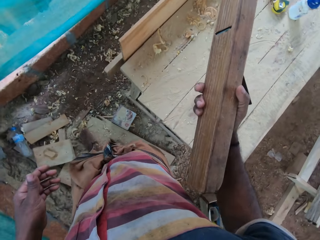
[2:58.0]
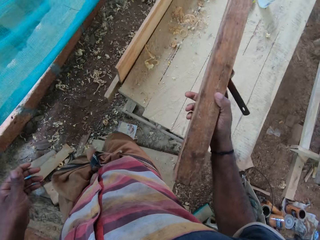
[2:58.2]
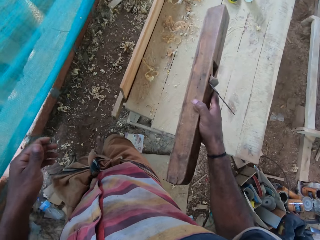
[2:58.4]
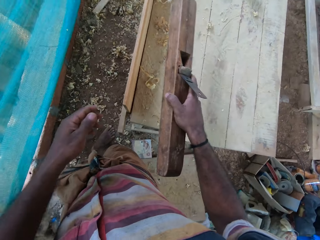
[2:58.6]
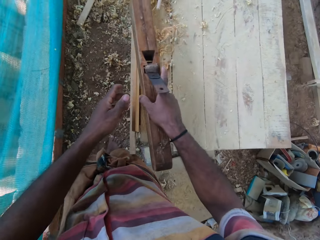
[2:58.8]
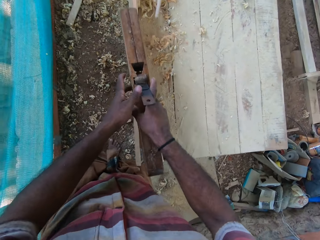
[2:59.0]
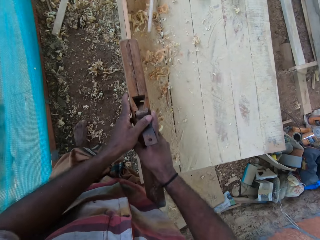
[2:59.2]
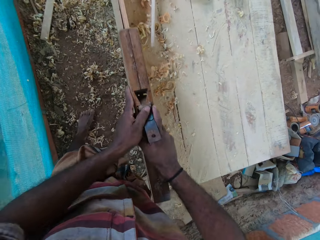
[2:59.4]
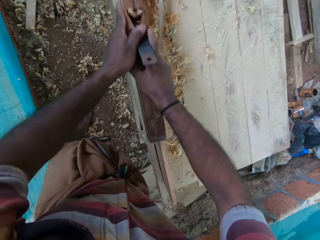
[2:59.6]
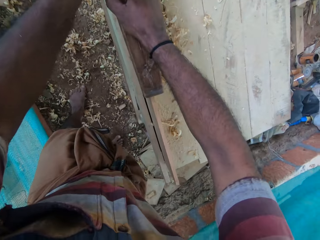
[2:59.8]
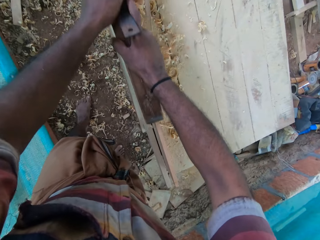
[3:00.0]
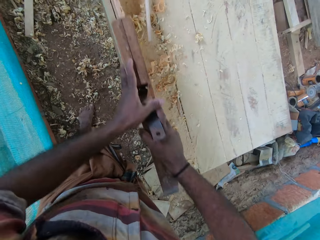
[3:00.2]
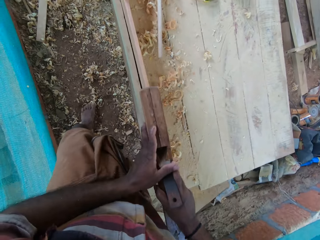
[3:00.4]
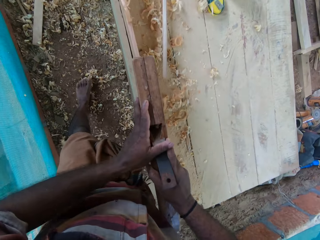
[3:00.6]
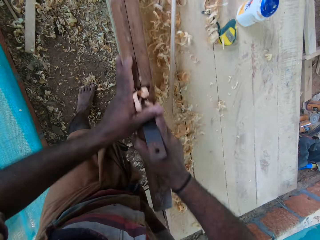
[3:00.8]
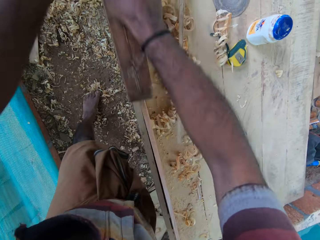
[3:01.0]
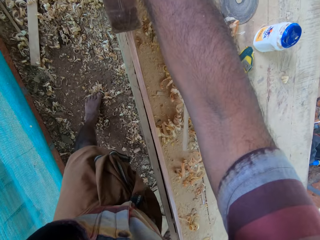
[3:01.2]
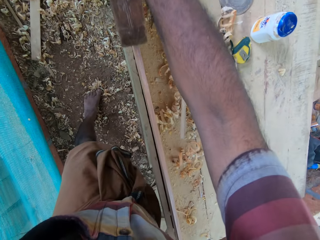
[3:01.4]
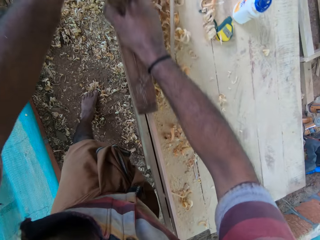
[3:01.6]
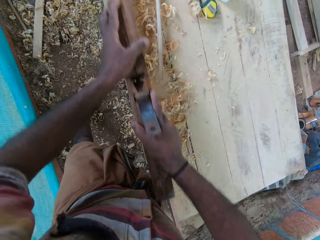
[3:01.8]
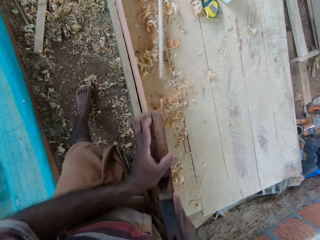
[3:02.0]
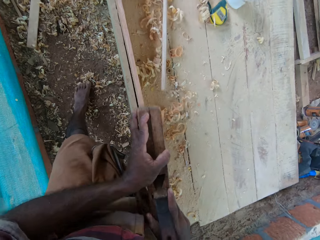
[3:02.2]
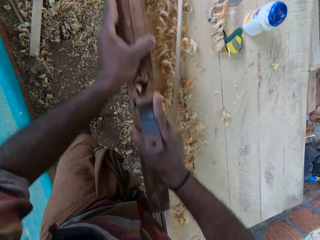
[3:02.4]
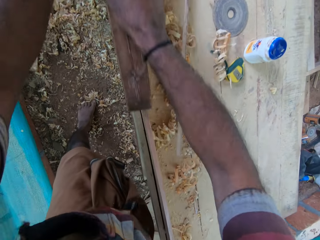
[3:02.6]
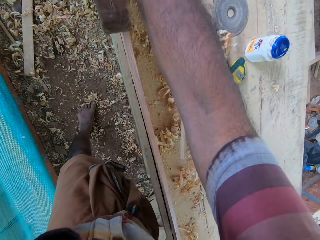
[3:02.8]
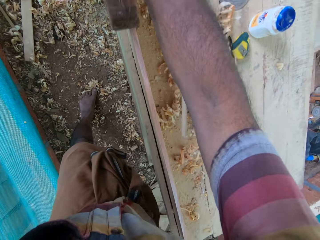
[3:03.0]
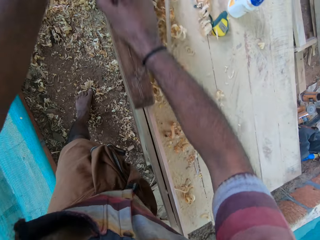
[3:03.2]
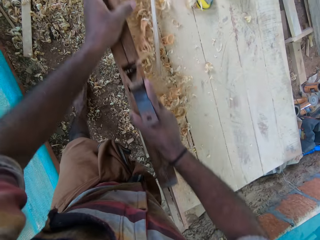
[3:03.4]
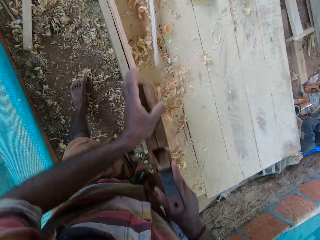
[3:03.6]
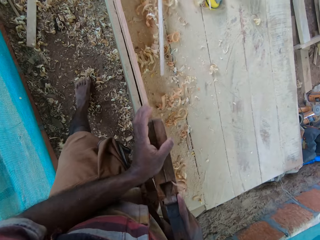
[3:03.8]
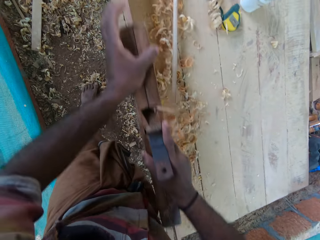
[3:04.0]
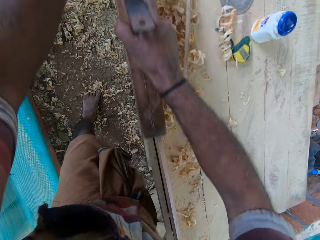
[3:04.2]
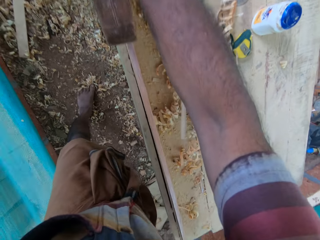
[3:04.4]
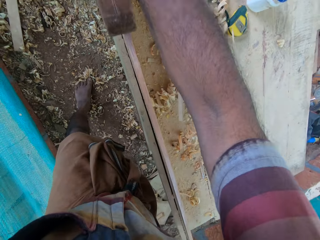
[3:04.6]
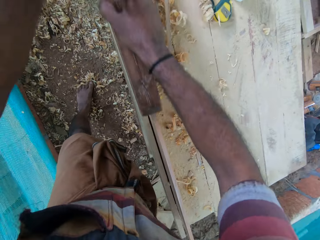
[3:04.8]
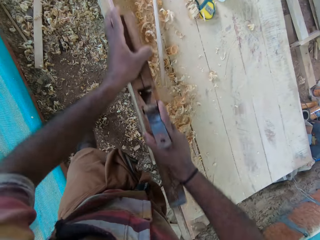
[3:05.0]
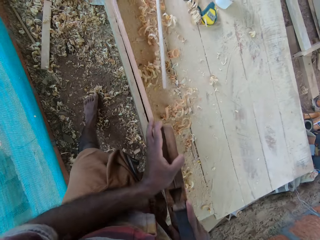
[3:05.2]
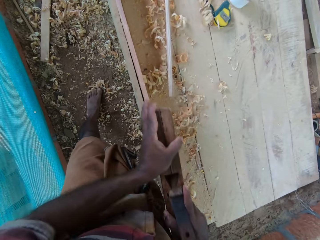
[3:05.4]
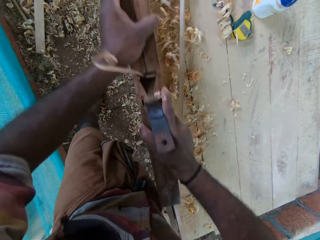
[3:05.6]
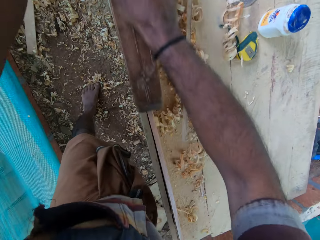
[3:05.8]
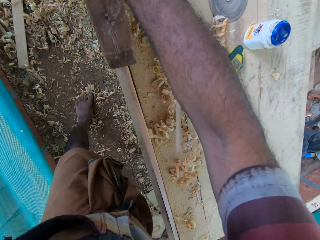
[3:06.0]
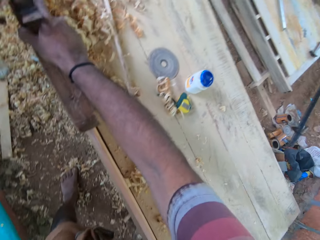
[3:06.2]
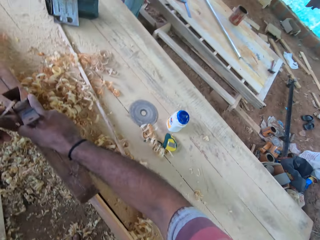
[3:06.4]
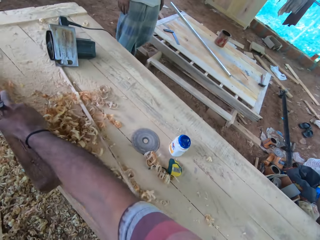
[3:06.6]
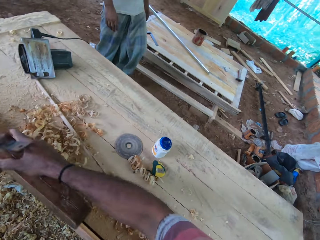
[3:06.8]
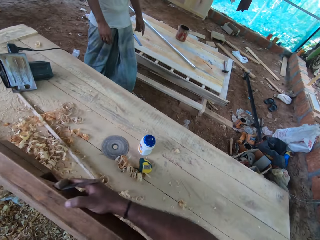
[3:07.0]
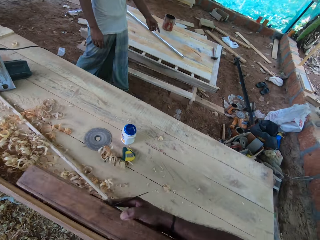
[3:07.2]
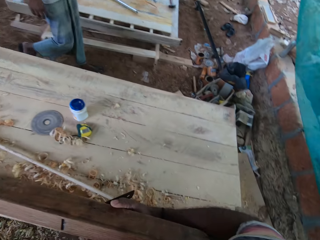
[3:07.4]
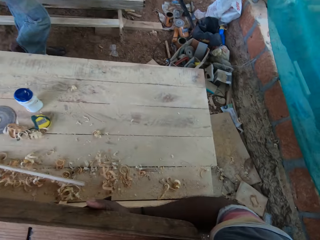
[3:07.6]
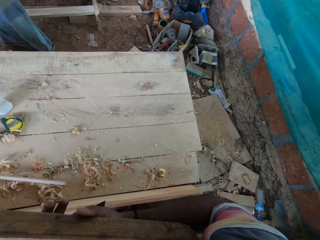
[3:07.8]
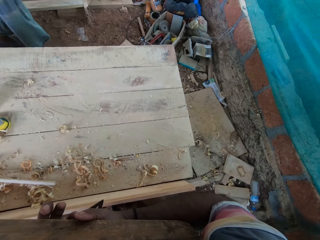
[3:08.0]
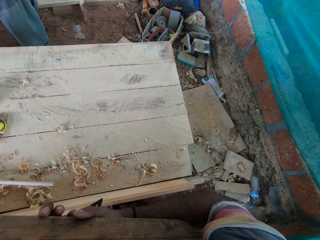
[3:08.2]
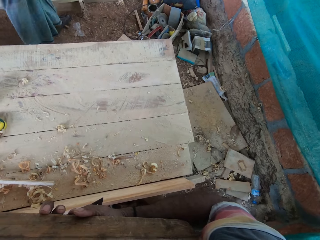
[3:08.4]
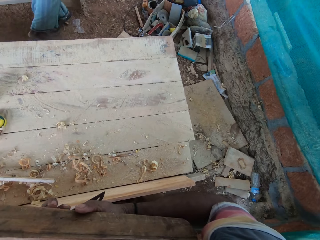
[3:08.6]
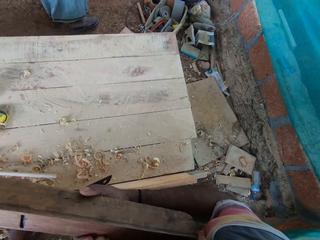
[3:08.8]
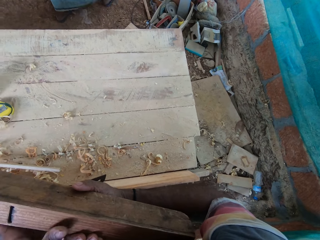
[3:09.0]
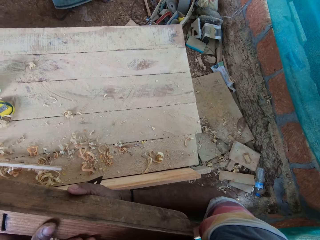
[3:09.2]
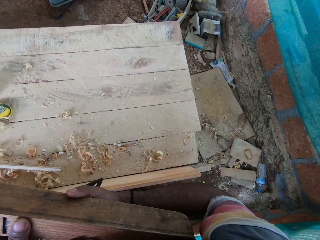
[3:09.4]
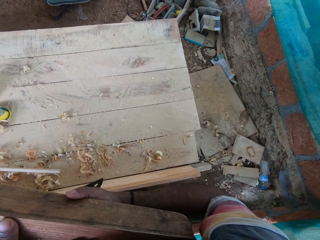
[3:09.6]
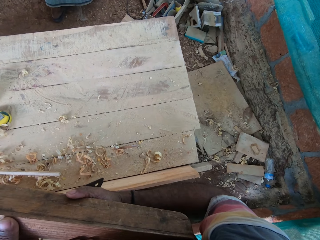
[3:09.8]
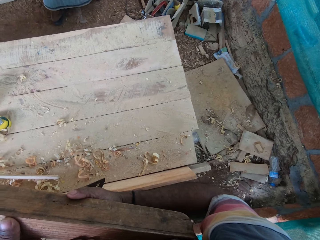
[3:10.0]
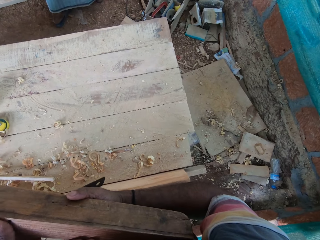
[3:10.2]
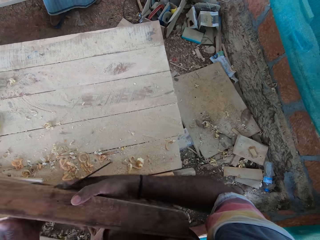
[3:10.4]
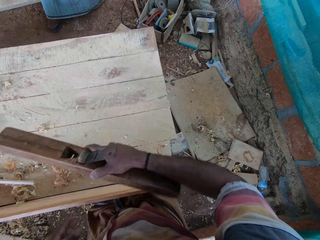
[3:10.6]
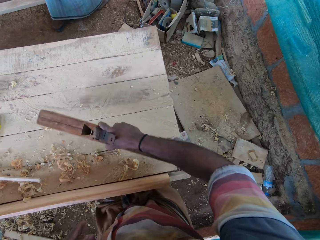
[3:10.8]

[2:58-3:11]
The camera wearer walks around the area. They smoothen the wood with a smoothing plane or wood plane. A man walks at the compound. The camera wearer holds the wood plane. The man interacts with the camera wearer. The camera wearer touches the wood plane with the left hand and adjusts the smoothing plane.

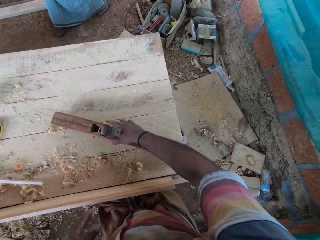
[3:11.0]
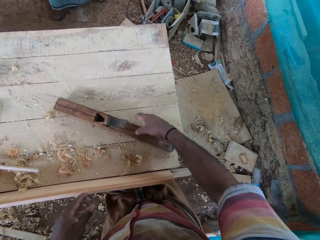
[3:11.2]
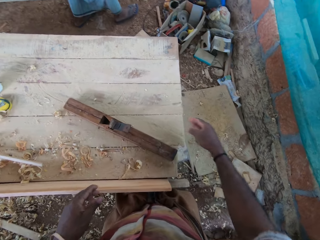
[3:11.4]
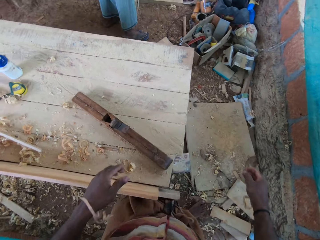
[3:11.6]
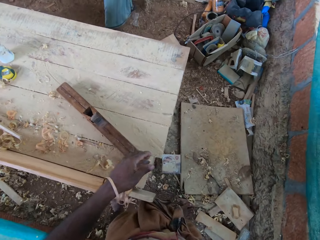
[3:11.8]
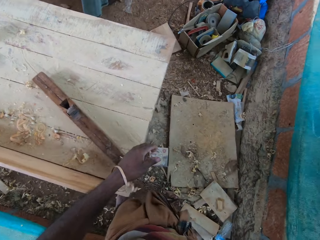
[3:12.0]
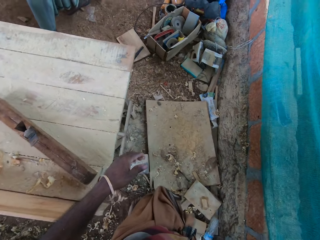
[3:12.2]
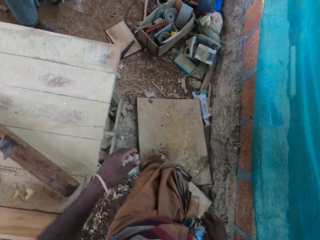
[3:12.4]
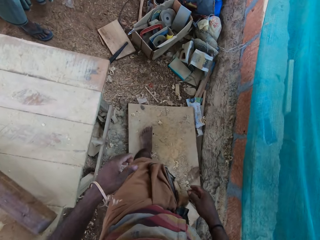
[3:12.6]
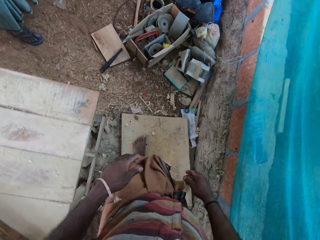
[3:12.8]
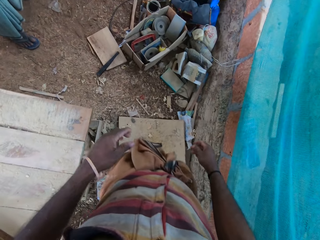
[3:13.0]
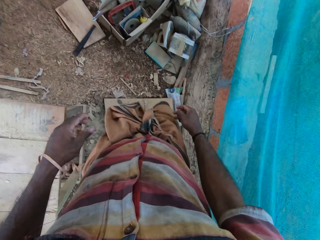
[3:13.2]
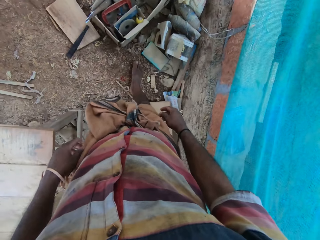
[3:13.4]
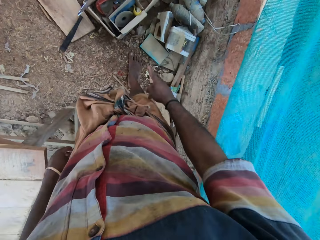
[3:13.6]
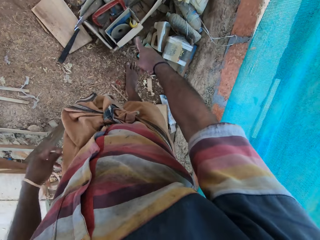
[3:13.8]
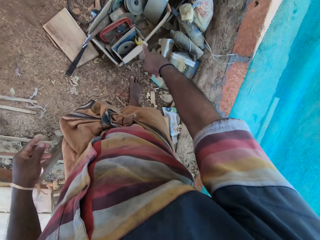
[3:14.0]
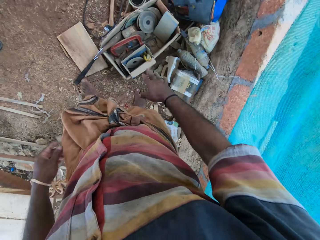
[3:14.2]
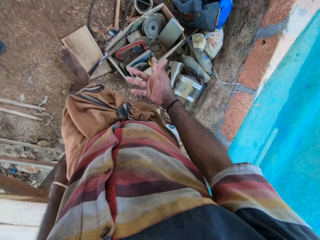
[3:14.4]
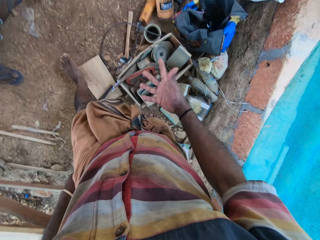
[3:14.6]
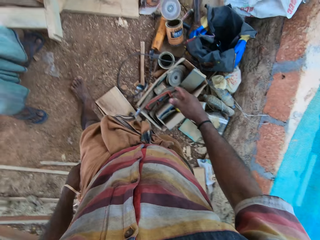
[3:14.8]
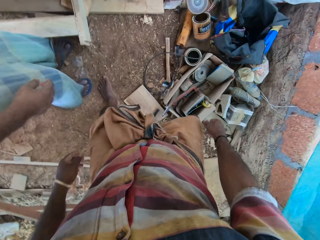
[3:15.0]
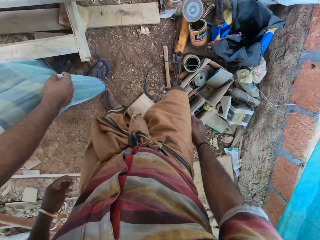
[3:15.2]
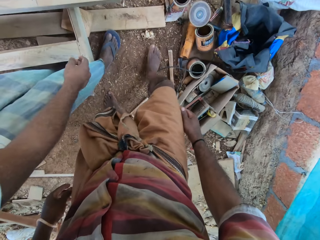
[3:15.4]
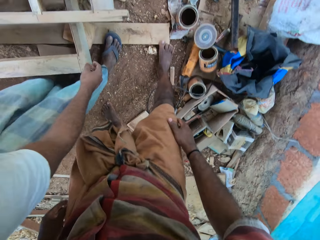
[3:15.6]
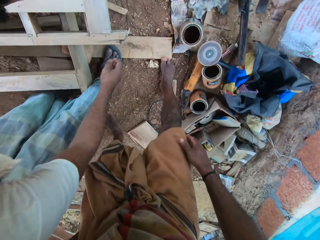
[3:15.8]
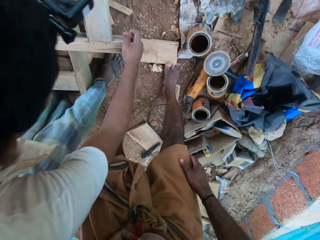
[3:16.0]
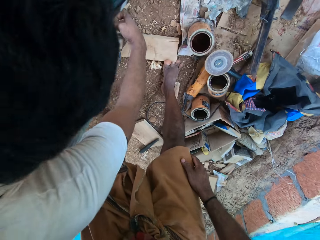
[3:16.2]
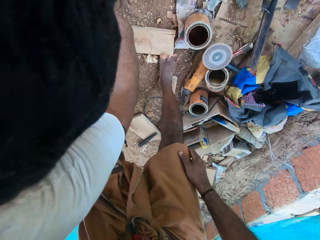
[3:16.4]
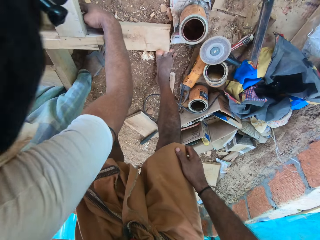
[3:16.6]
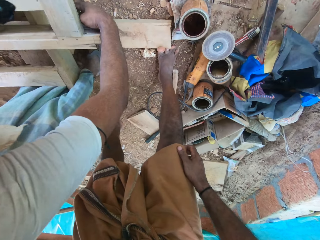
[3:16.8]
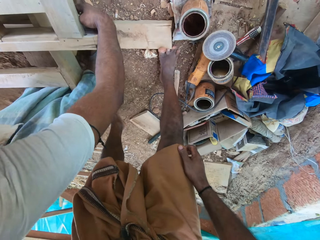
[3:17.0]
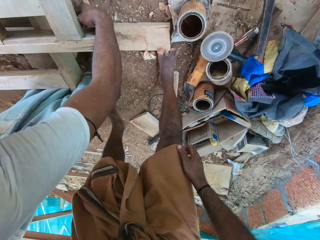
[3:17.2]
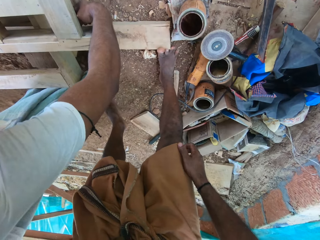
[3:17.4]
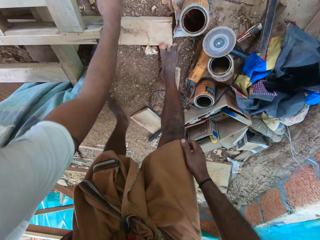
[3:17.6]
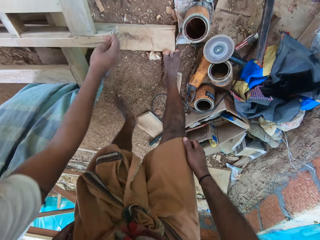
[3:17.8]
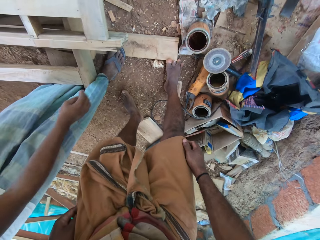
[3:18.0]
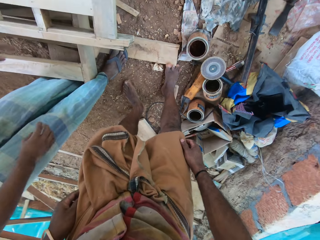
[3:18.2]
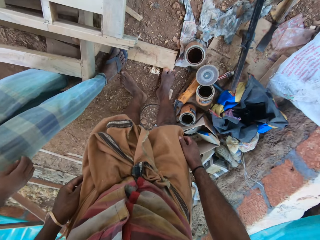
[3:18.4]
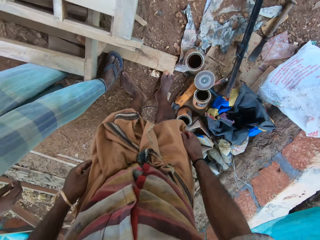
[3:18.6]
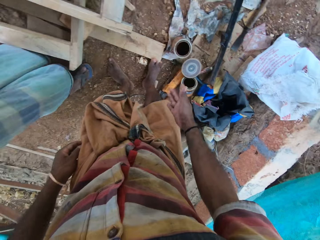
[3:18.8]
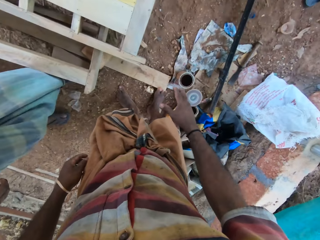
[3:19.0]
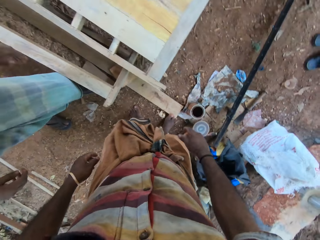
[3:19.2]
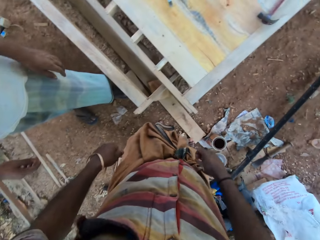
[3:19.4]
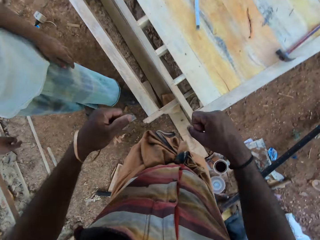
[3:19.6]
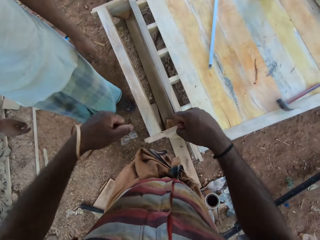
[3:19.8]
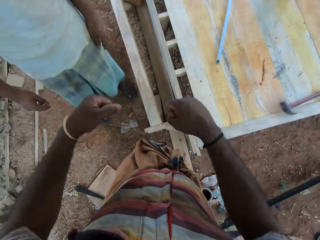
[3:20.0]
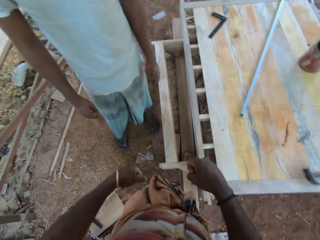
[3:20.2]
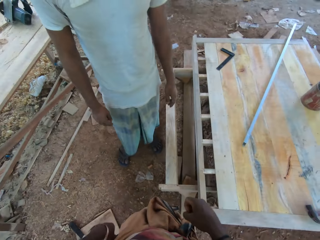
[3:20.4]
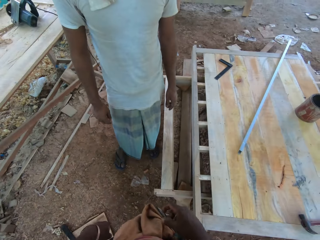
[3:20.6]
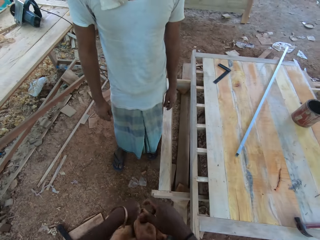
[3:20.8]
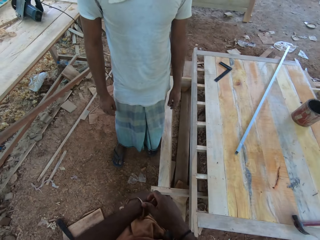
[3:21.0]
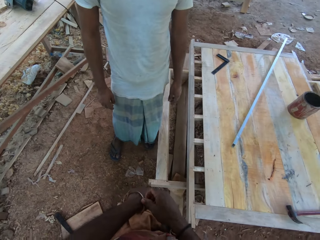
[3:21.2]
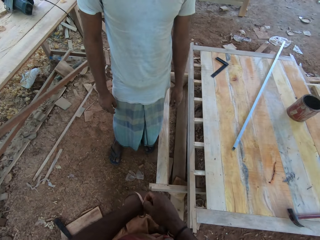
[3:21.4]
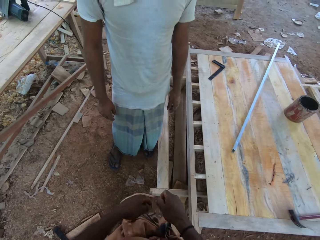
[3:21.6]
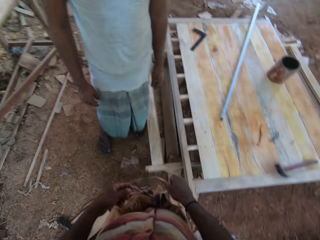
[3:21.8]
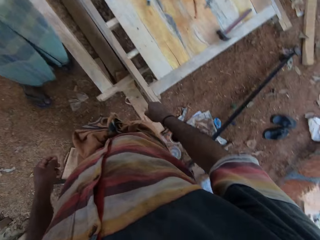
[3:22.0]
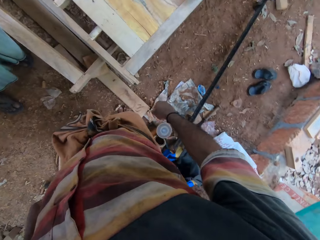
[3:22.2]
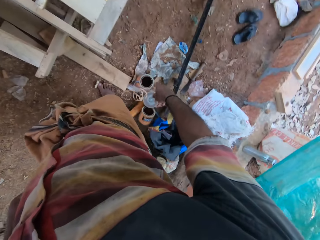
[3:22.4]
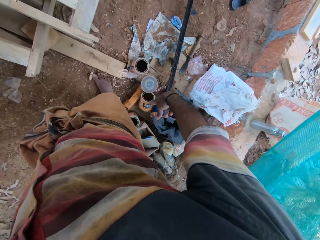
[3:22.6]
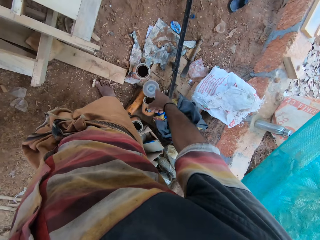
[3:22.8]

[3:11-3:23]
The camera wearer places the smoothing plane on the table. He walks towards a man. He converses with the man. He does hand movement. The man touches the wood. The camera wearer adjusts the wood with his hand. He converses with the man. He picks up a wood chip and drops the wood chip.
